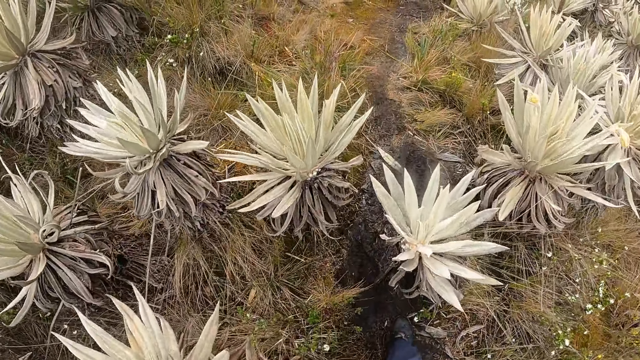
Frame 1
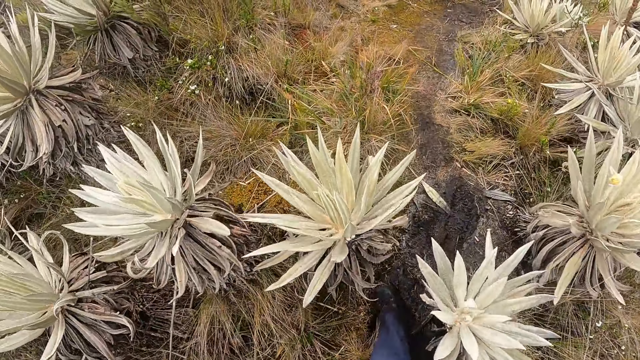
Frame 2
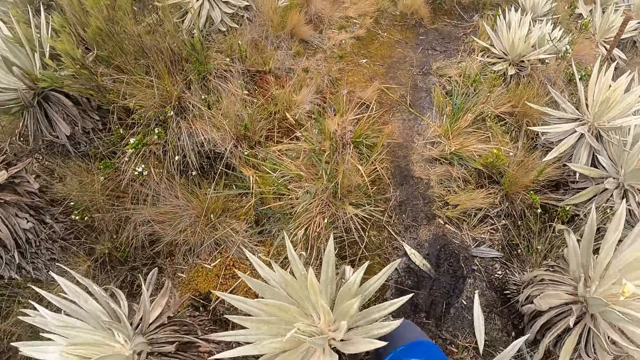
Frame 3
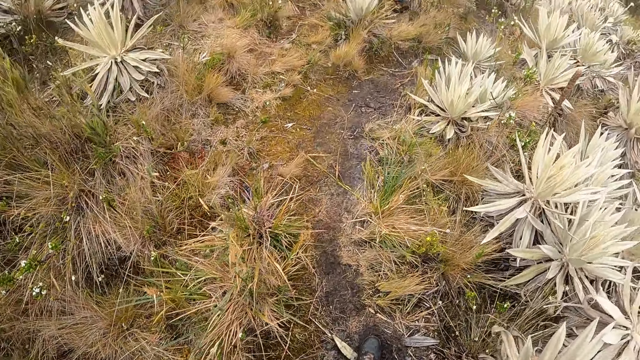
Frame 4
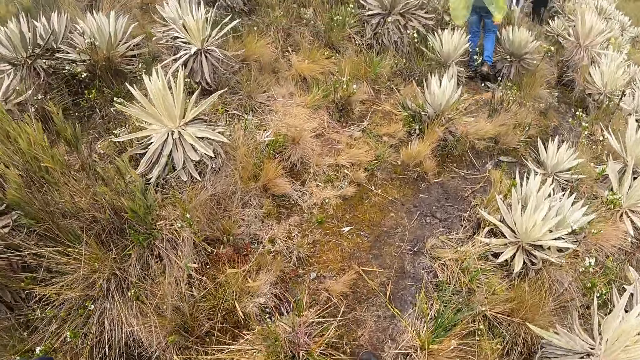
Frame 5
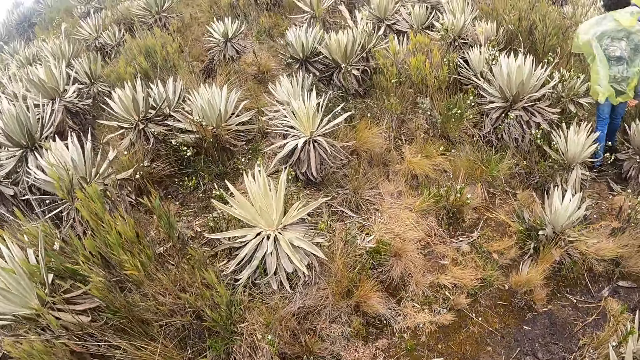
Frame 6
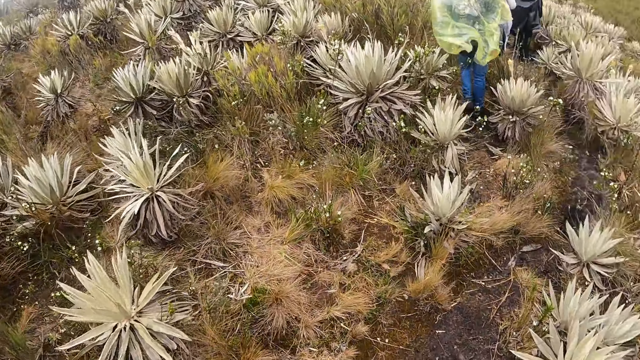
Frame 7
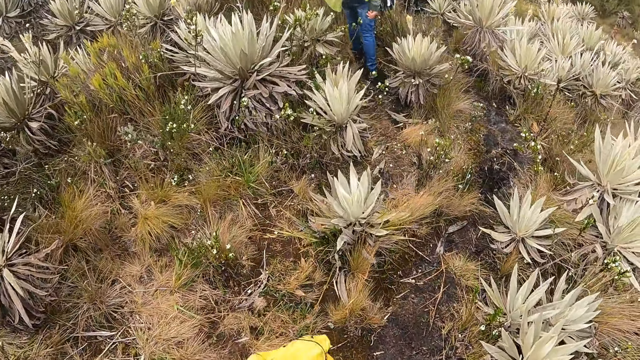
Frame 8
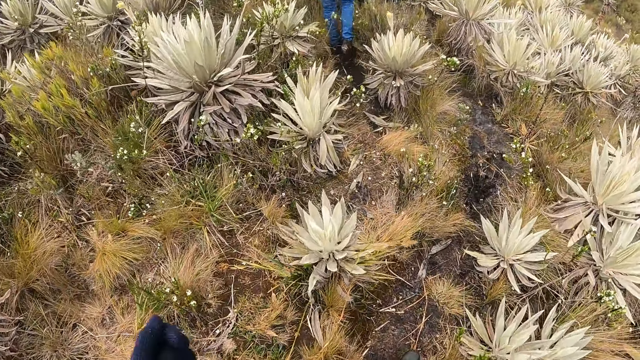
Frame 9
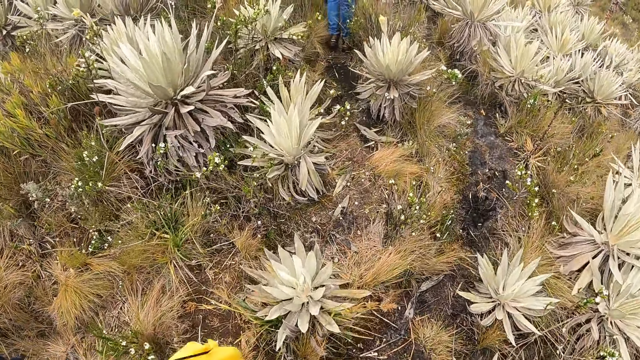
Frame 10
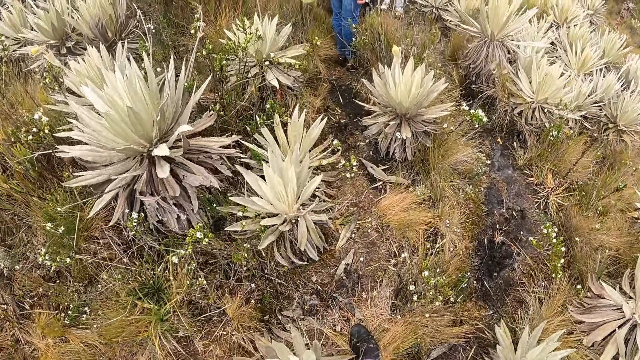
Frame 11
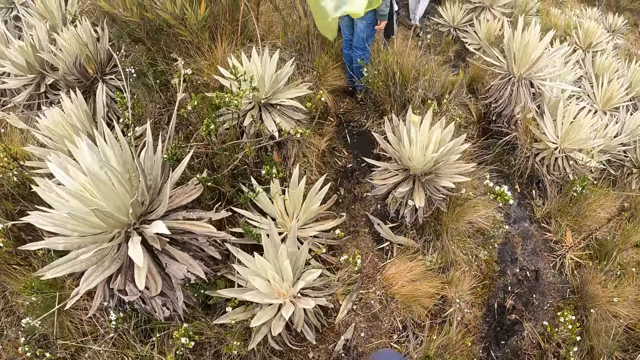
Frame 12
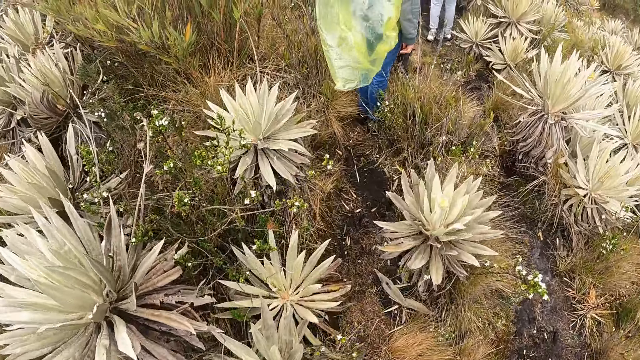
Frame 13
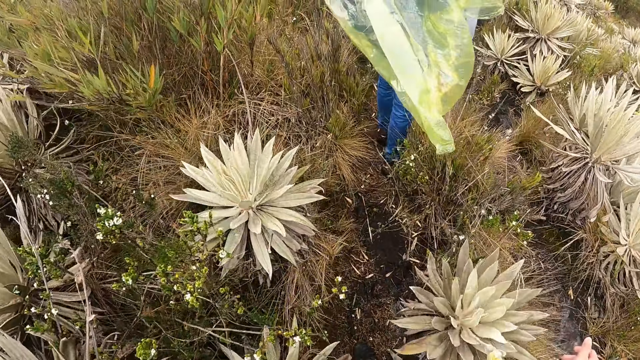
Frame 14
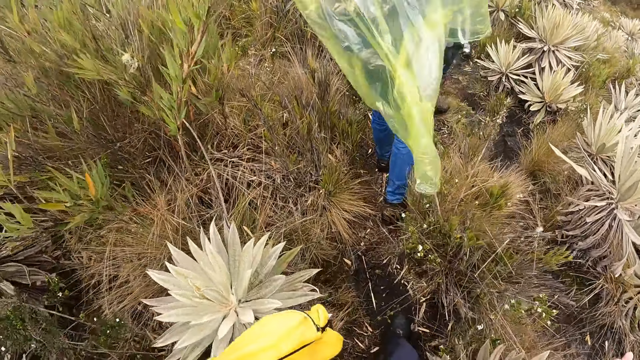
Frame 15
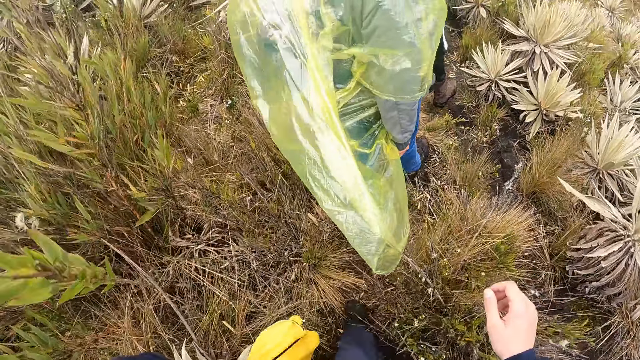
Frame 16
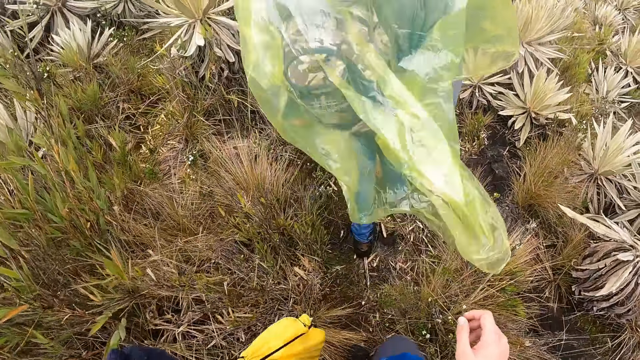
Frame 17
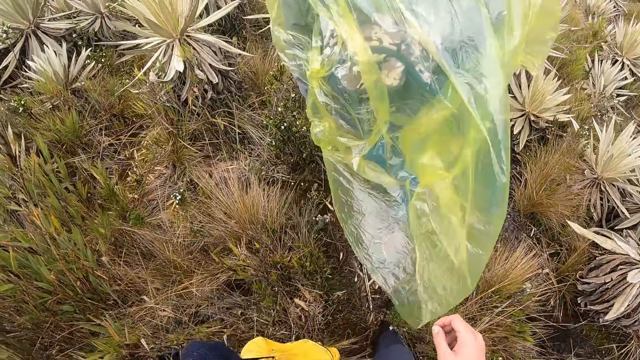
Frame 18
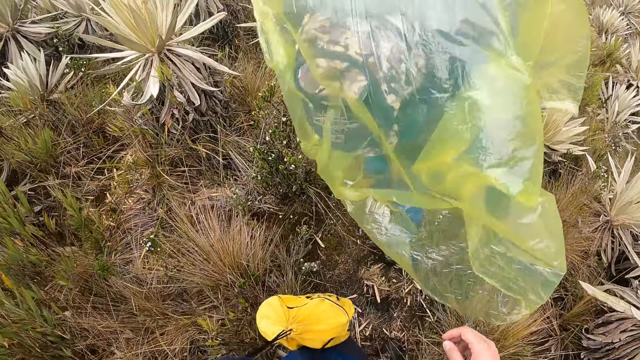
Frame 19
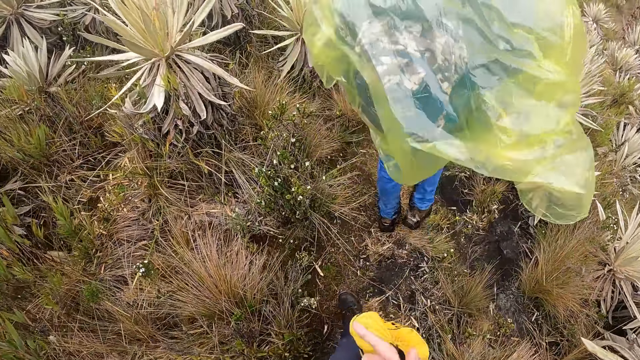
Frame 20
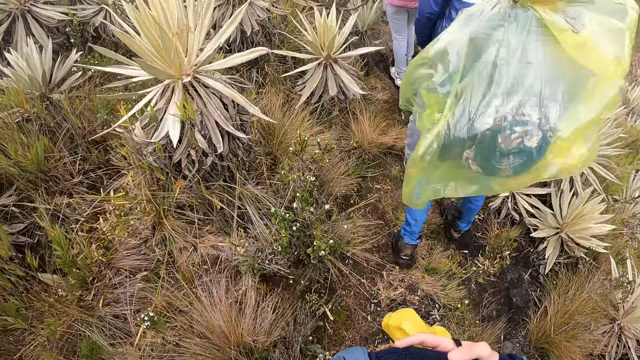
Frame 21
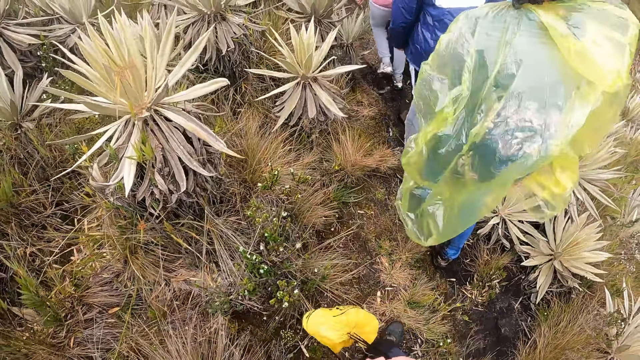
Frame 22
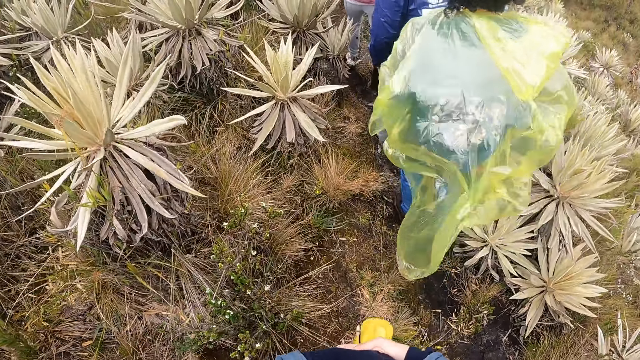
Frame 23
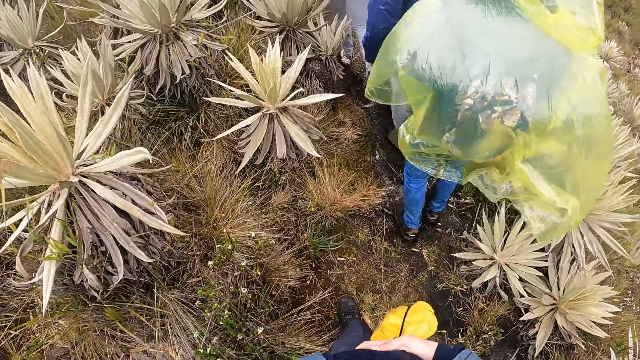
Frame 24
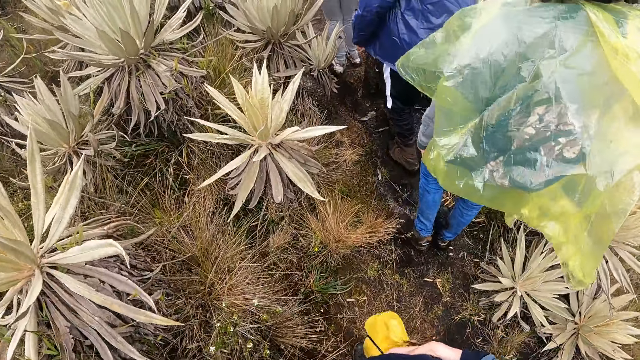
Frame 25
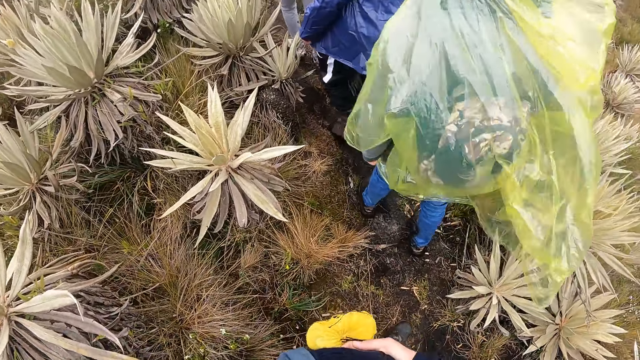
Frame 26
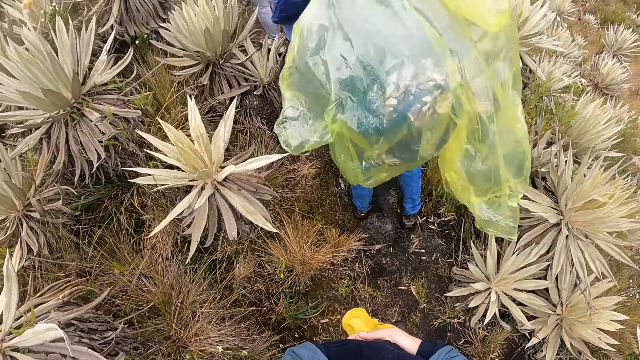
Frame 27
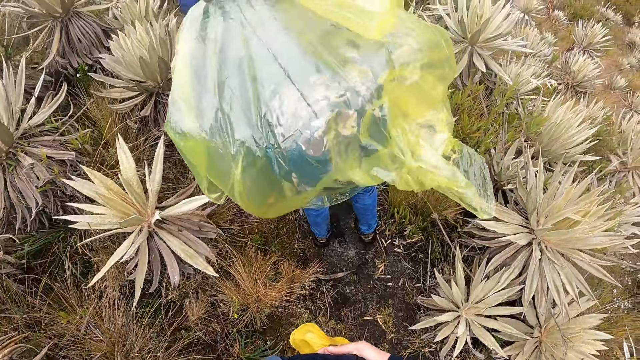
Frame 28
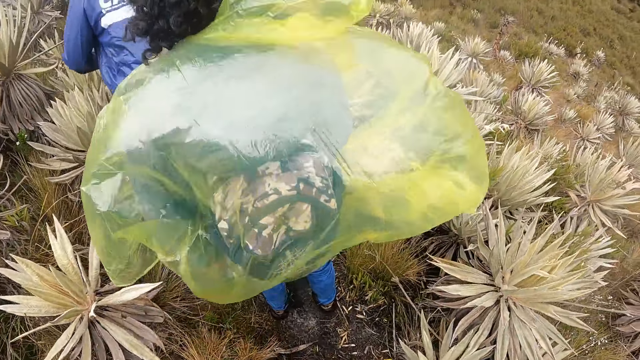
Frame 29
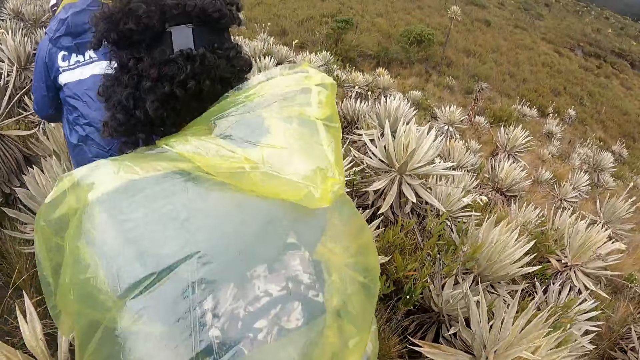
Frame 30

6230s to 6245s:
A person stops walking and walks in the shrub. The camera wearer holds the bag. He passes the bag from his left hand to his right hand. He holds the bag with both hands. Another person walks in the shrub. A third person walks in the shrub.

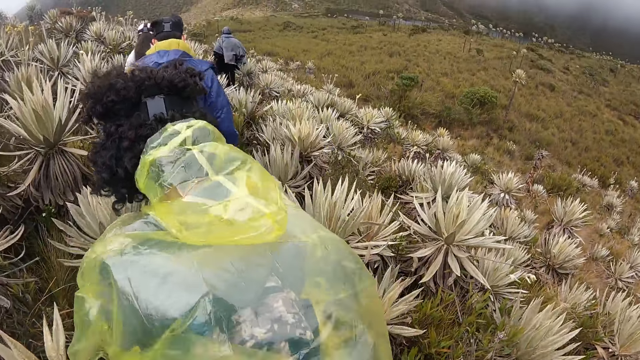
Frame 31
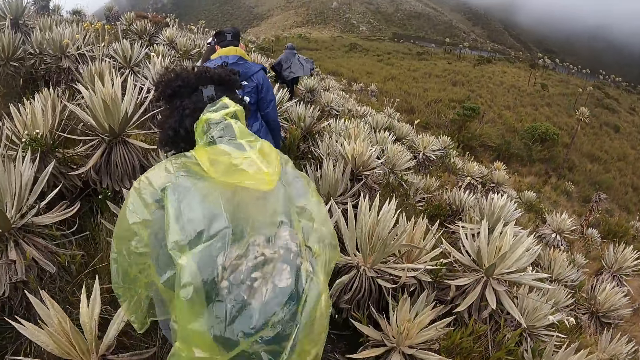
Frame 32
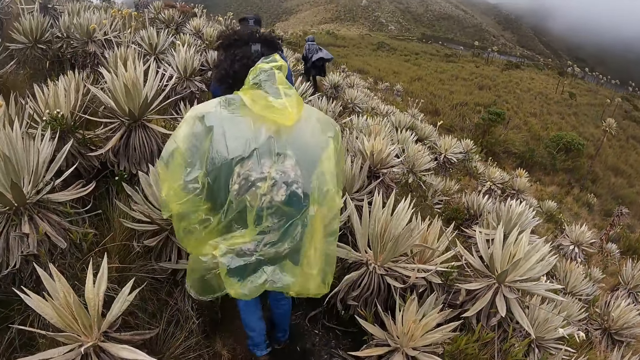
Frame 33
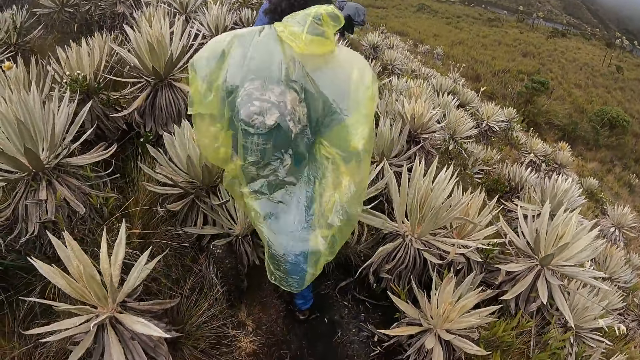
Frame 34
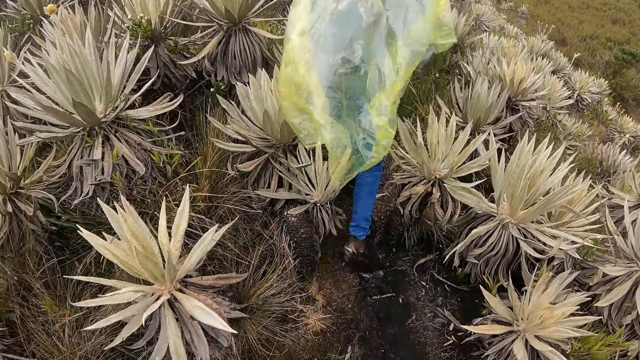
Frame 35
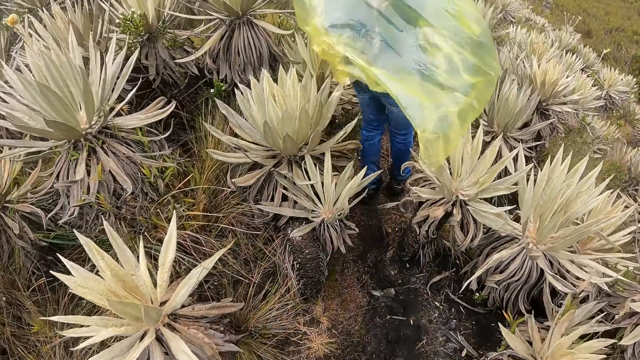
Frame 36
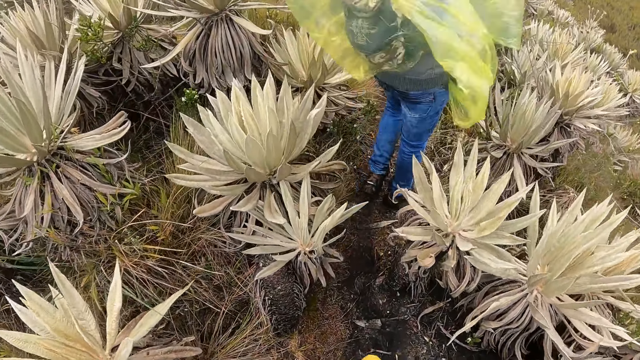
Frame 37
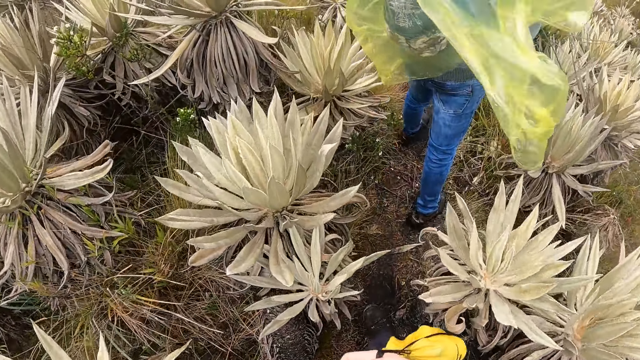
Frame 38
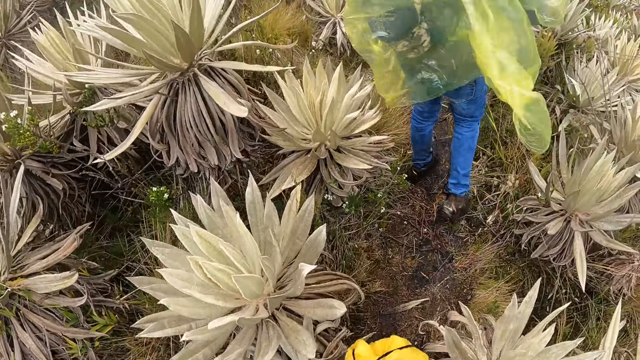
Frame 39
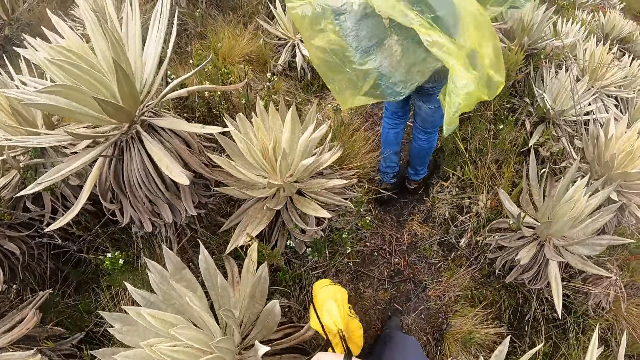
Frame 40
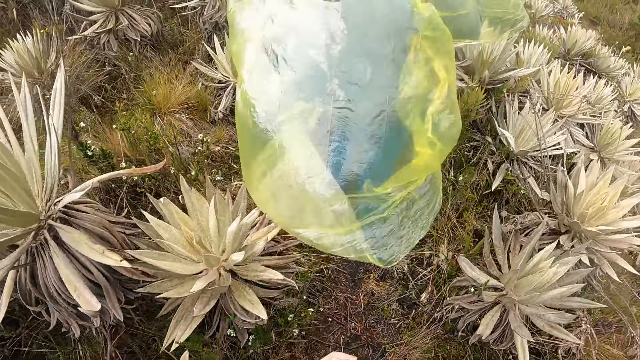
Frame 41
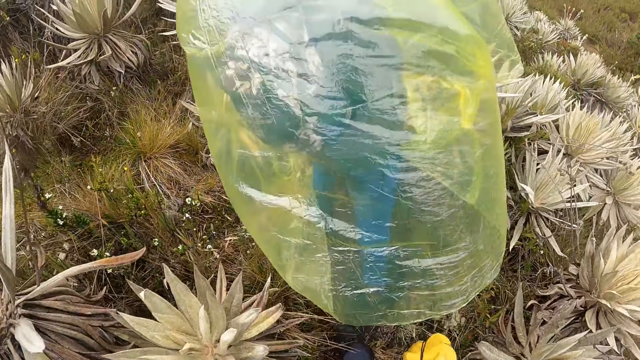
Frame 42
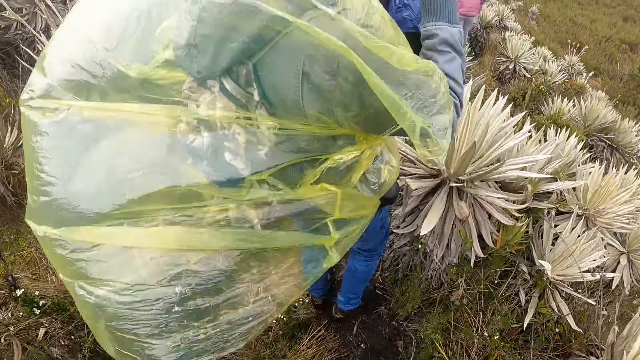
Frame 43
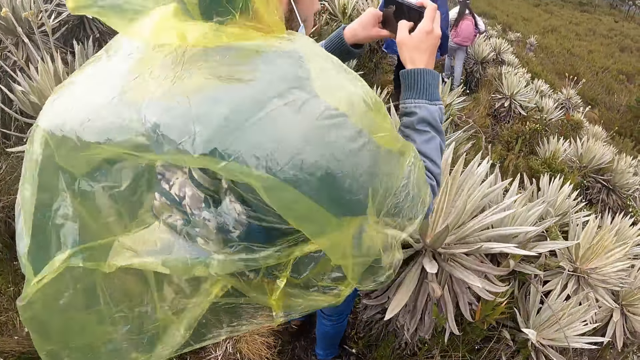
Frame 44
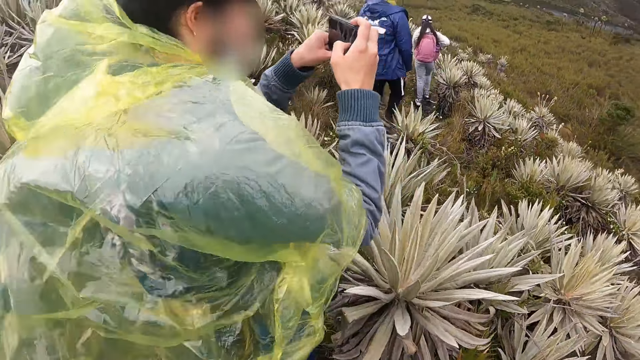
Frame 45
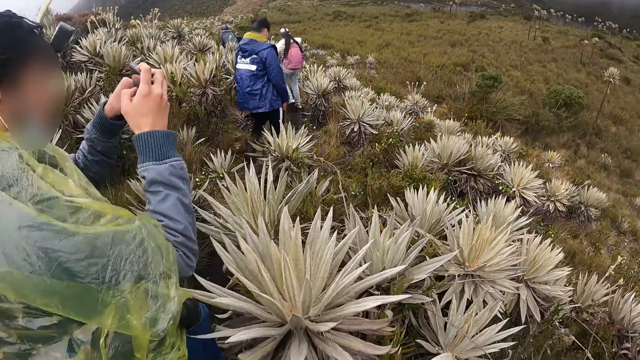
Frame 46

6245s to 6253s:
A person walks in the shrub. The camera wearer moves the bag. Another person records the video.
